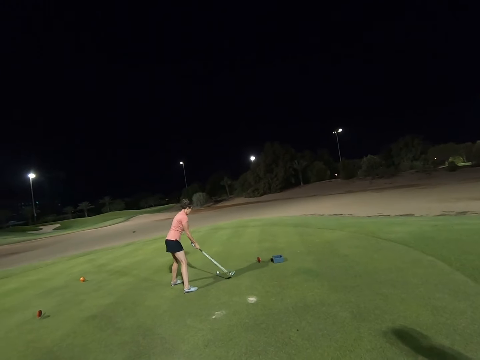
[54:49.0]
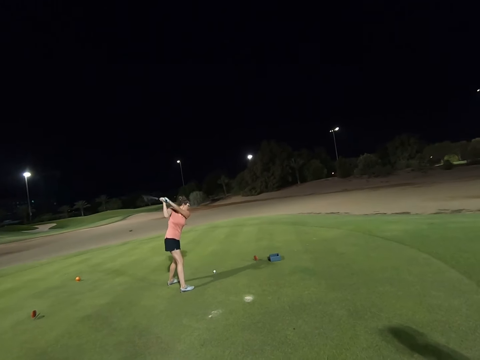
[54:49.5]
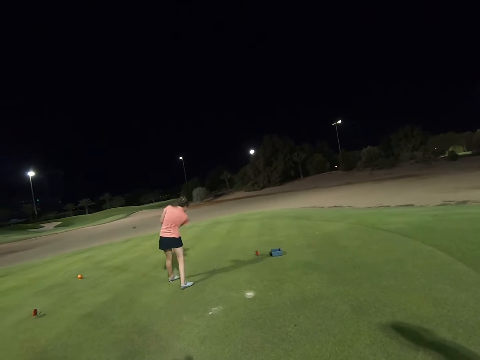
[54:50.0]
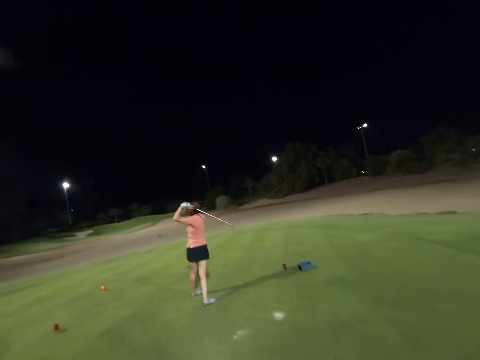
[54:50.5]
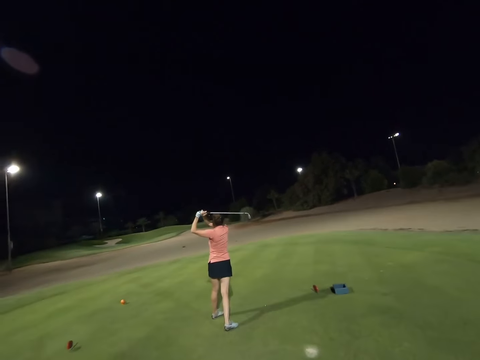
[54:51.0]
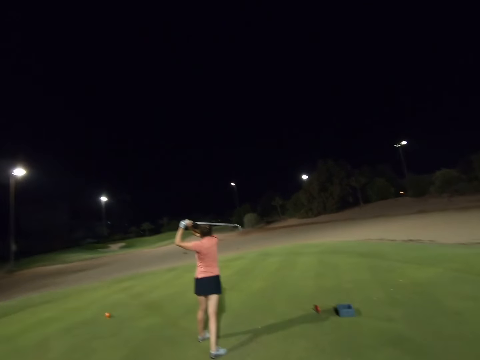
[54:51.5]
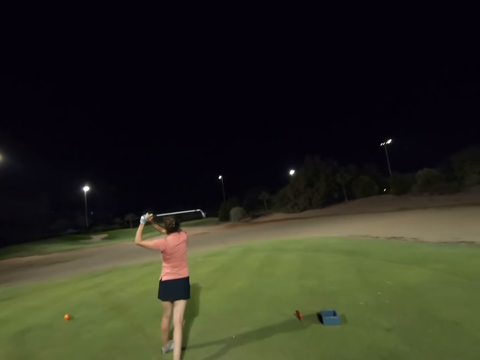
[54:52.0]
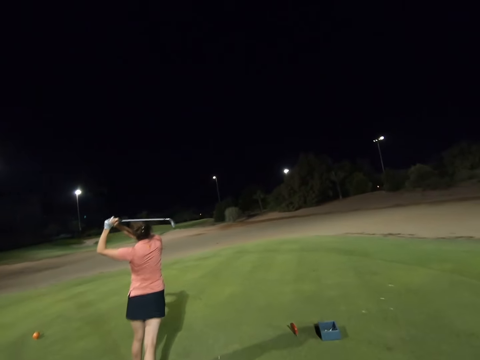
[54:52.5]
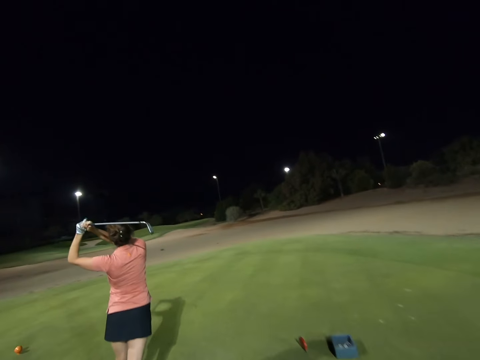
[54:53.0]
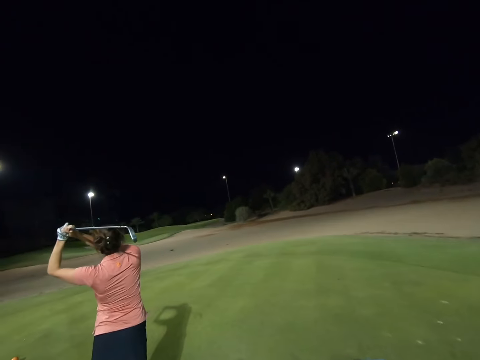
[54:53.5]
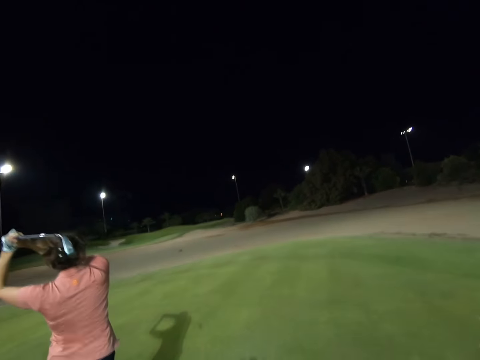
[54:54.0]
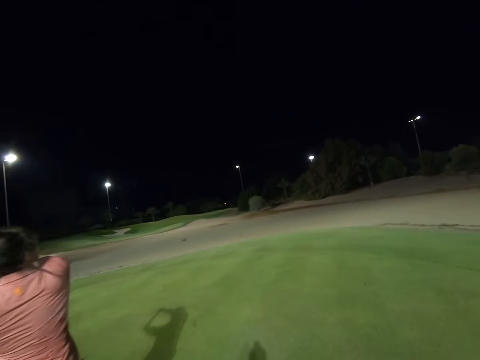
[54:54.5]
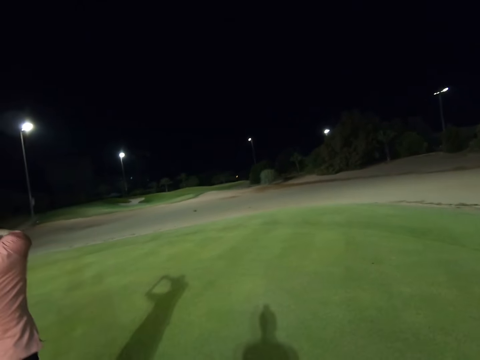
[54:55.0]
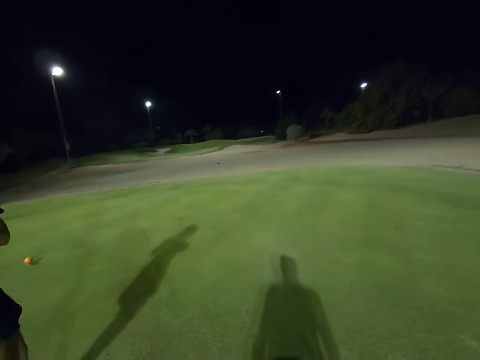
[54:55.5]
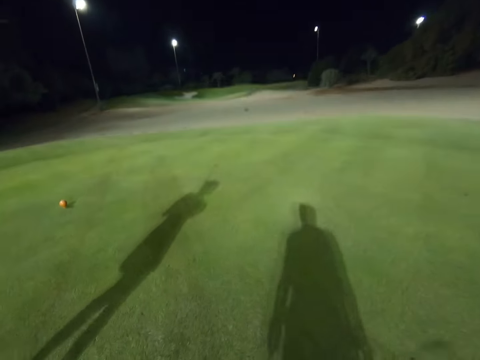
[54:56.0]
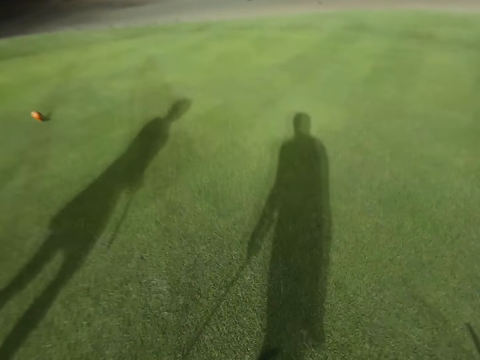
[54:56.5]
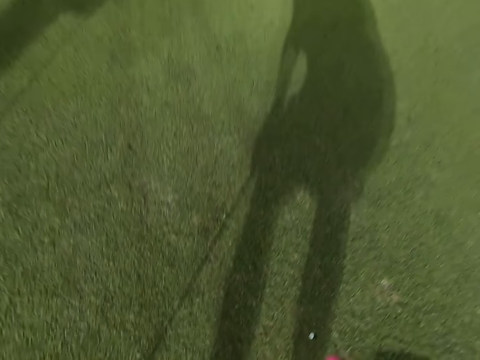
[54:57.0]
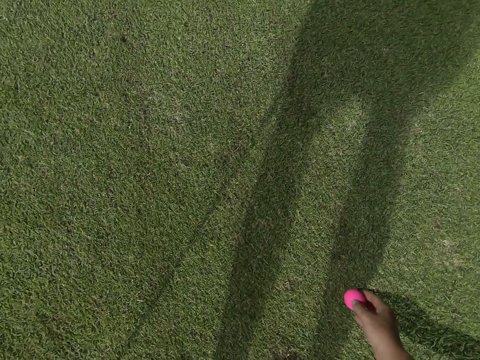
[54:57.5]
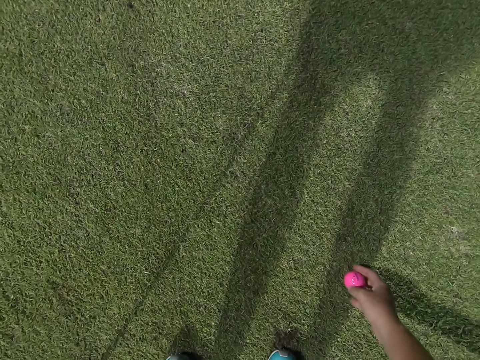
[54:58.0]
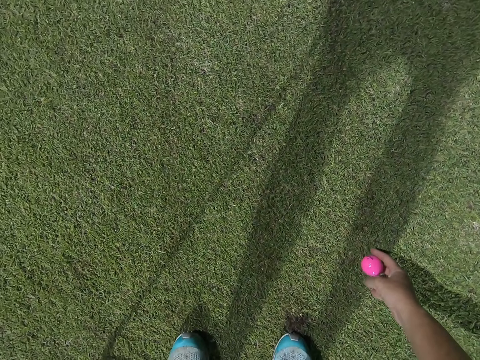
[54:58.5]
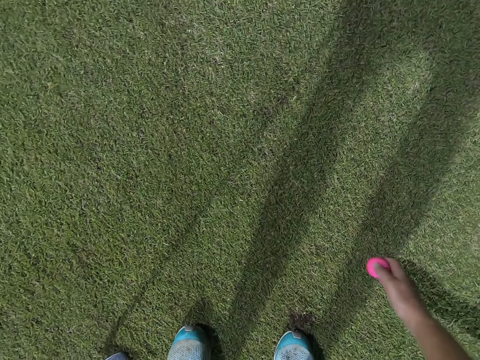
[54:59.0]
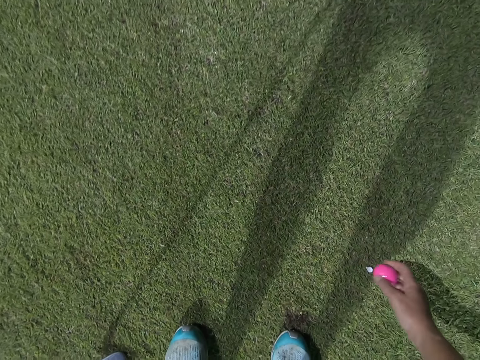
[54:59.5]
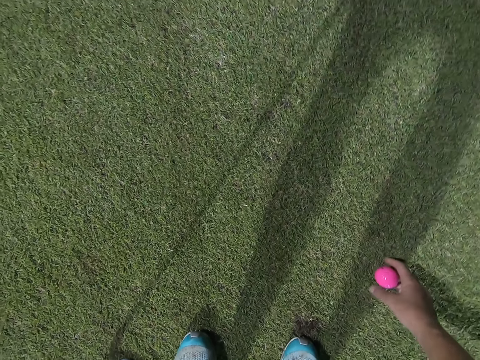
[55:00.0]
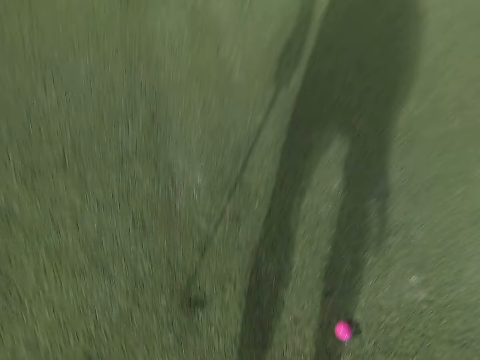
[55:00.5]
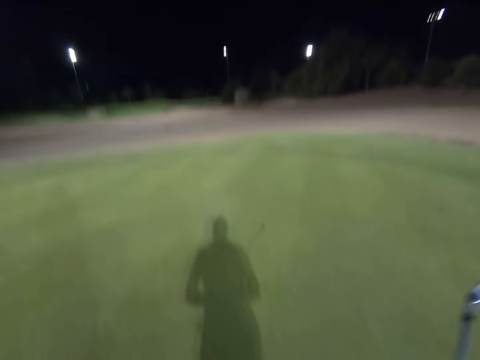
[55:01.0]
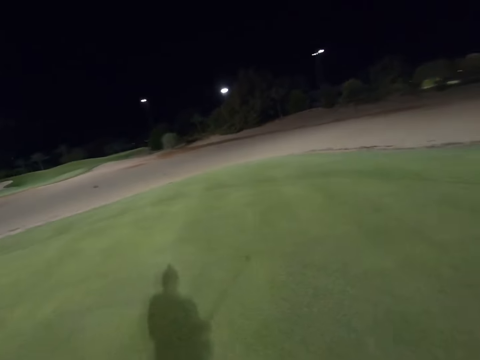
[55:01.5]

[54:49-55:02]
A woman hits the golf ball. The camera wearer places a golf ball on a tee.

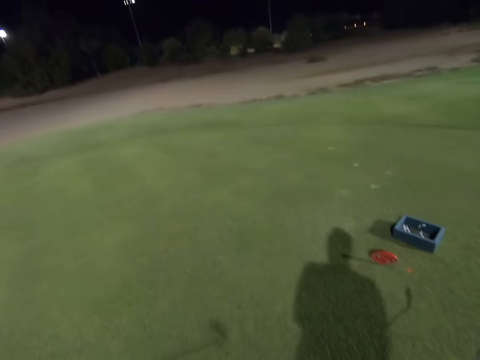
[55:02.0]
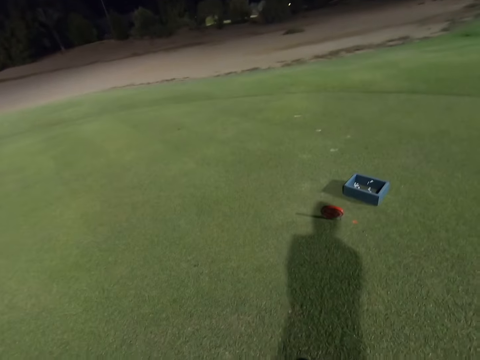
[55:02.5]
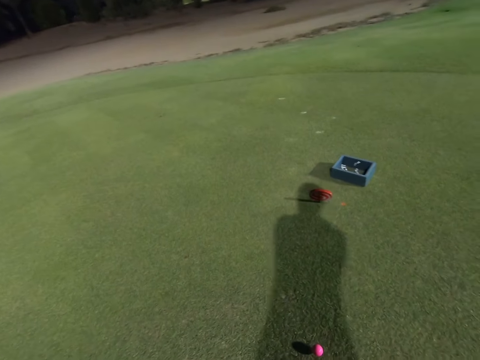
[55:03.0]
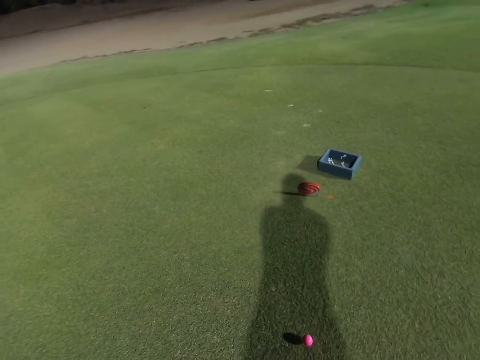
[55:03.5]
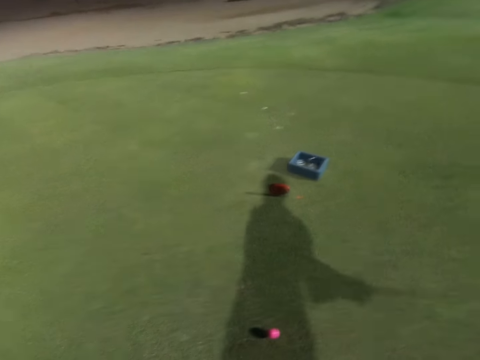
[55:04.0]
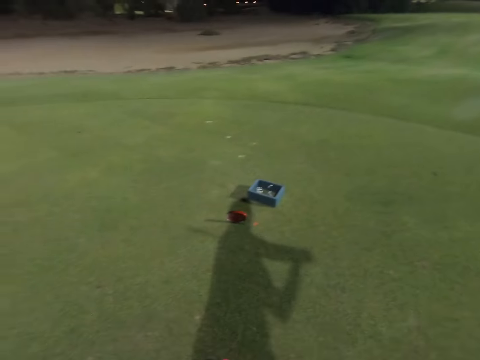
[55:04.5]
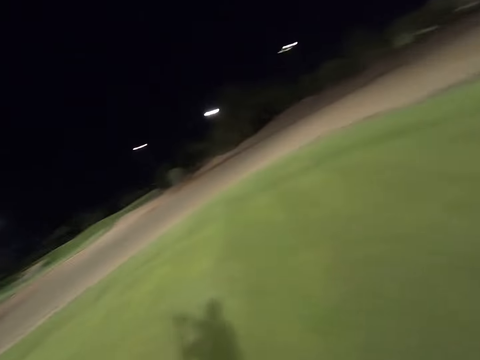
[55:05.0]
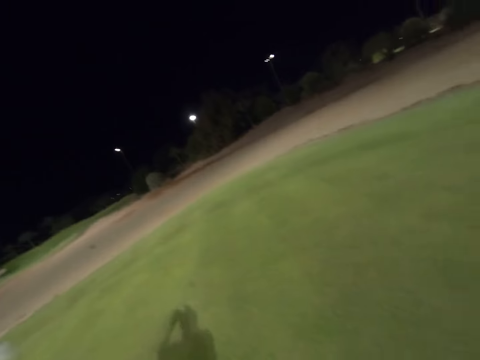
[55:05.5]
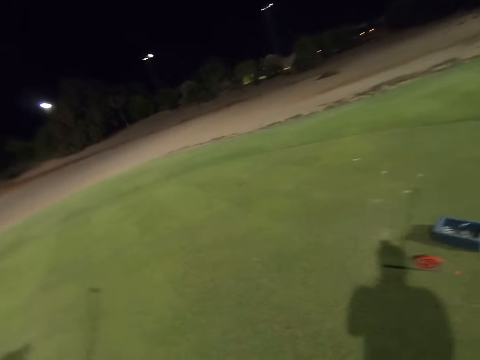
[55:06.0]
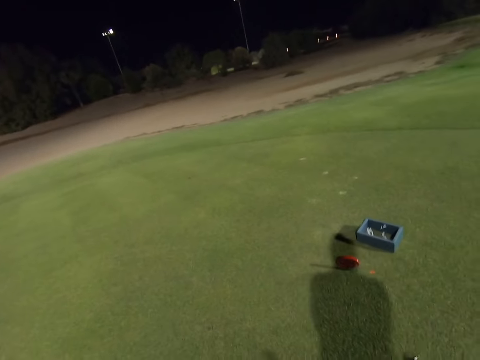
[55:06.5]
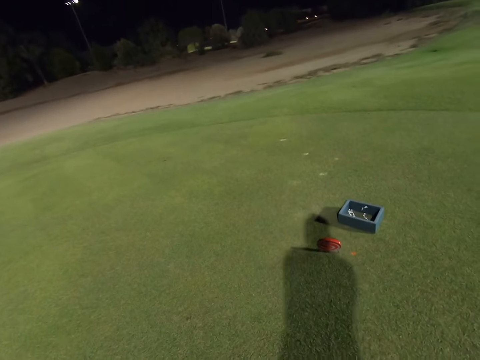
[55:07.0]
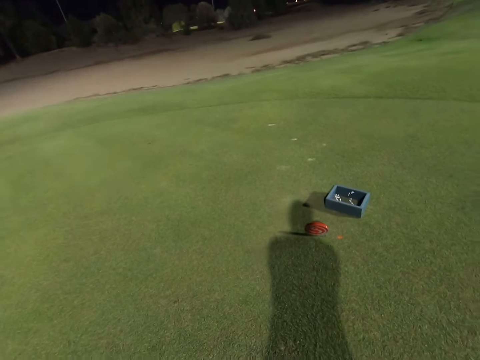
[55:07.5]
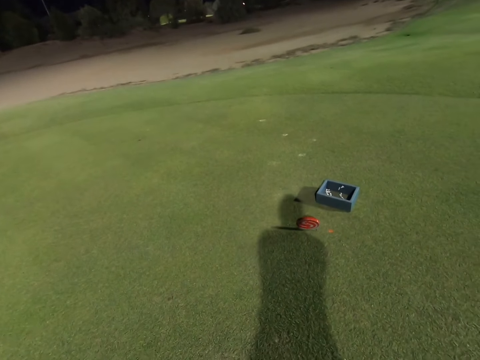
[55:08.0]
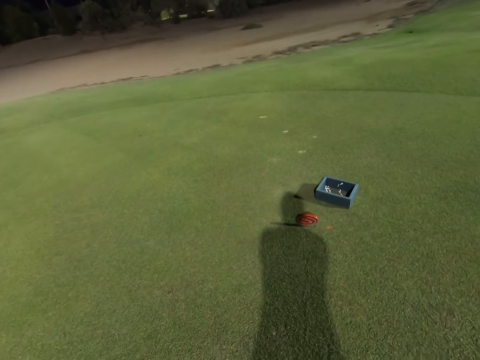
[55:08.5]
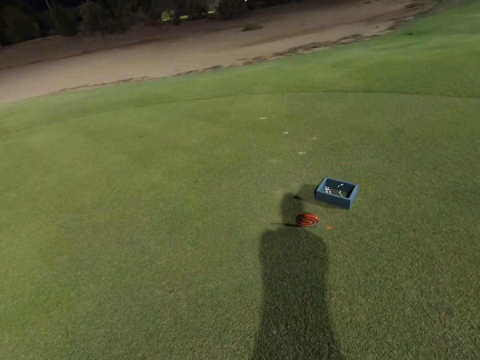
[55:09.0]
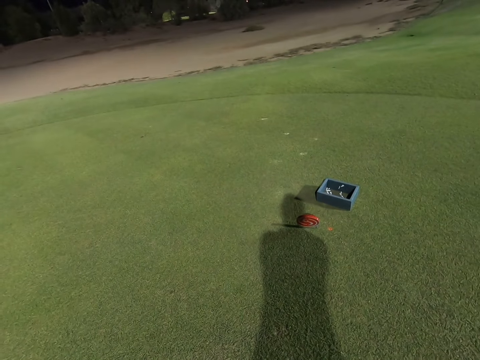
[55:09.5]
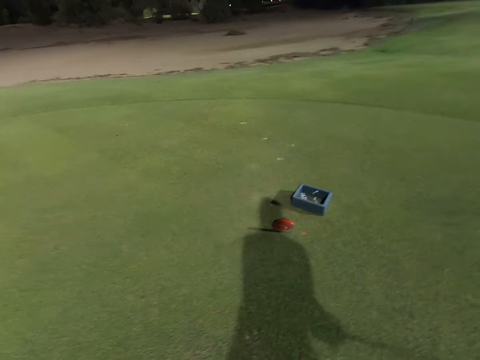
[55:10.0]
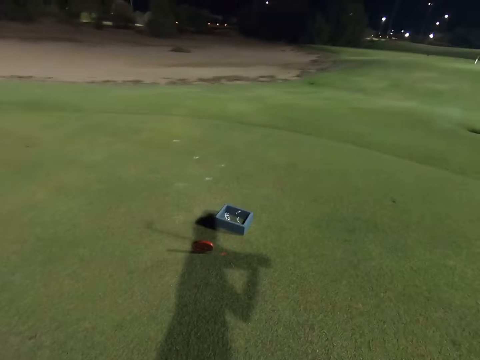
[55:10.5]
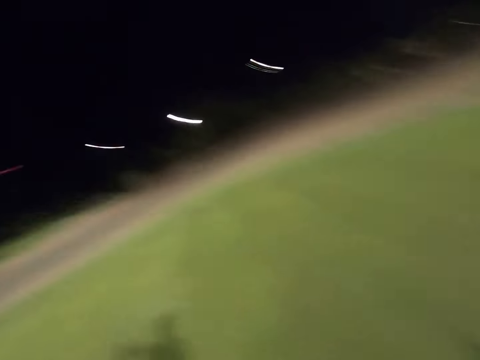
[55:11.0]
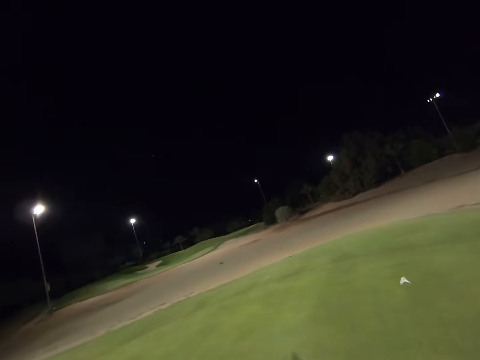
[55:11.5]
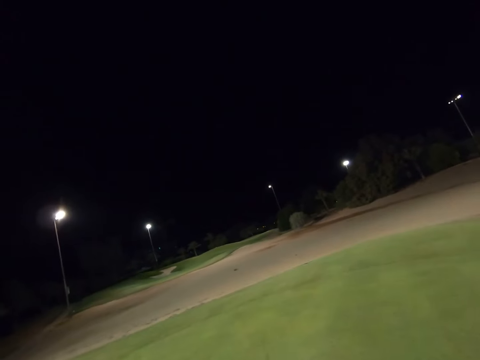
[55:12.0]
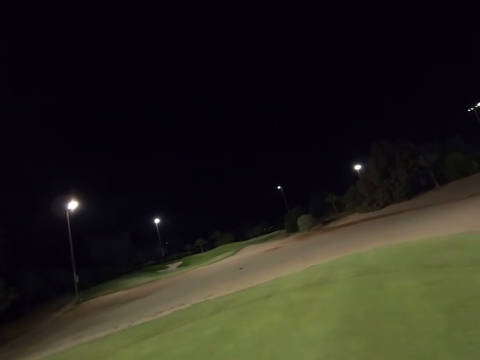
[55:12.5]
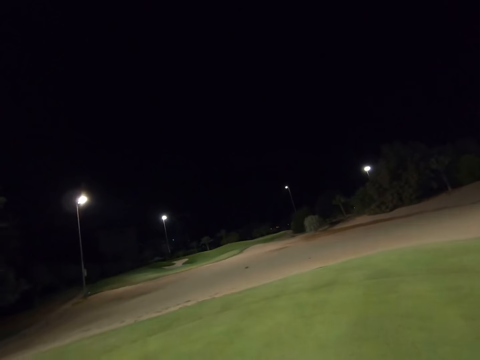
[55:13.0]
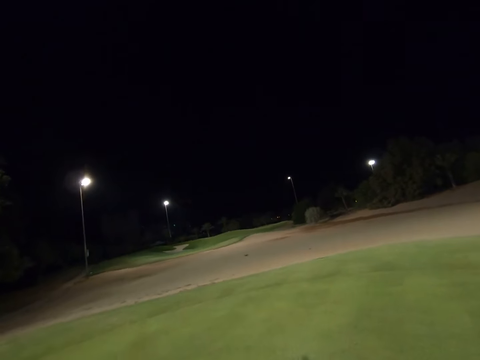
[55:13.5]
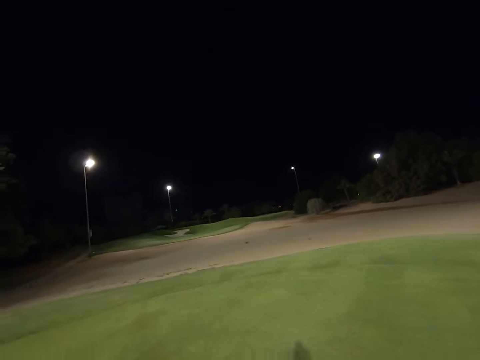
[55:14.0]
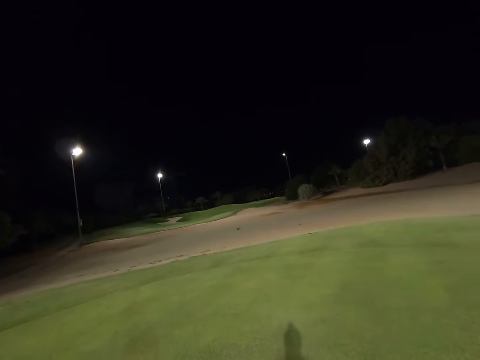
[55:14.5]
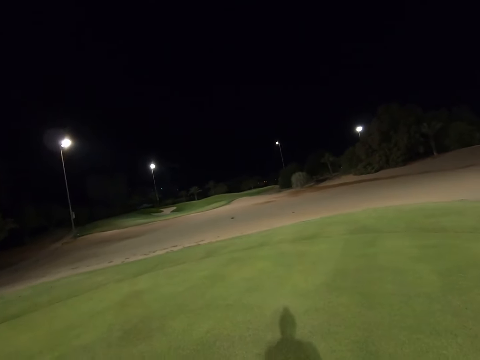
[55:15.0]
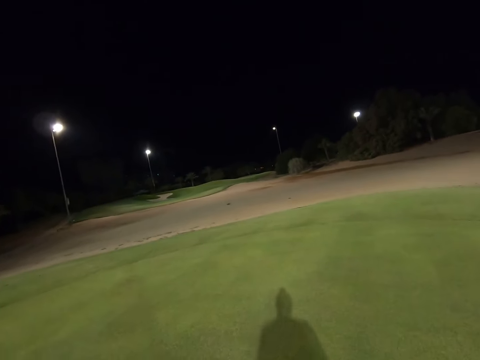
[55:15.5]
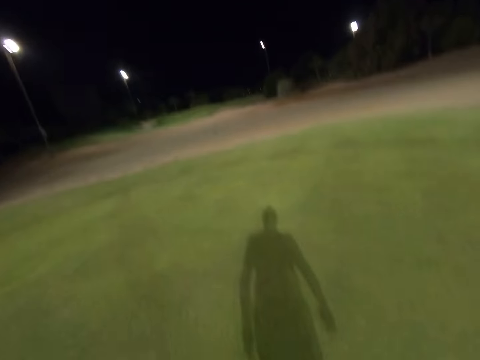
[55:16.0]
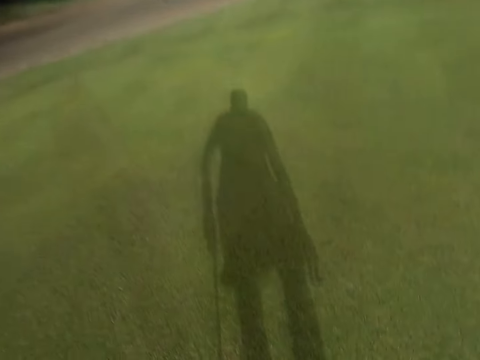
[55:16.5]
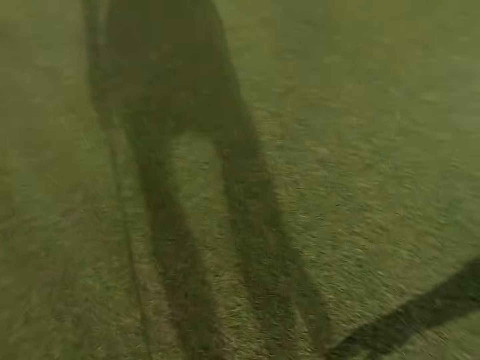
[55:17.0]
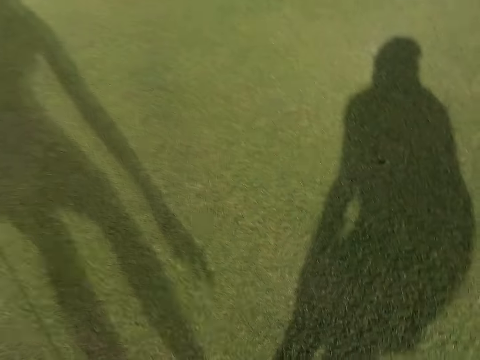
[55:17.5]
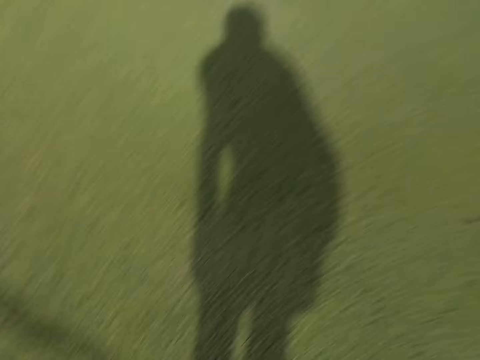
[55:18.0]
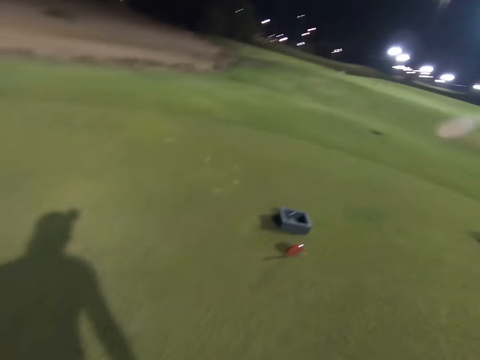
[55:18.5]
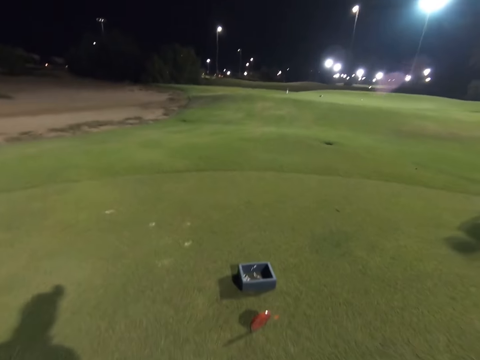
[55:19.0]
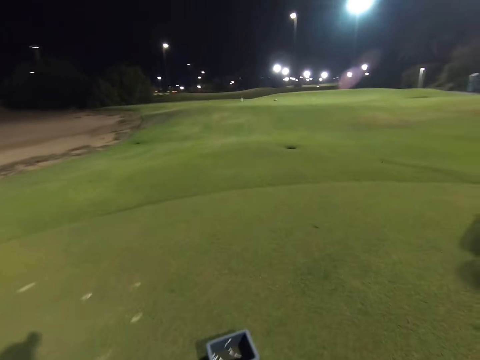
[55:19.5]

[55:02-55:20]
The camera wearer sways the stick. They miss hitting the golf ball. They hit the golf ball. They pick up the ball.
